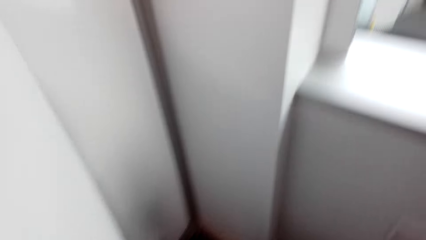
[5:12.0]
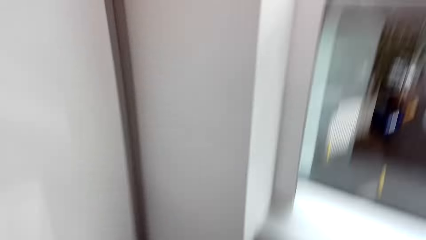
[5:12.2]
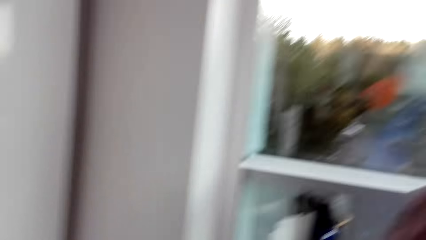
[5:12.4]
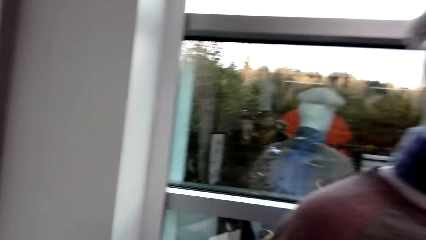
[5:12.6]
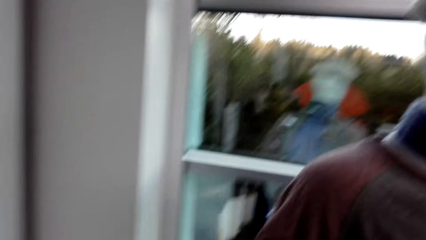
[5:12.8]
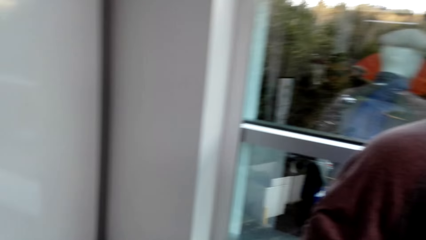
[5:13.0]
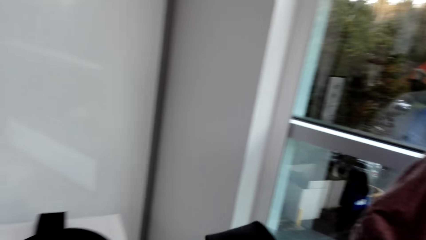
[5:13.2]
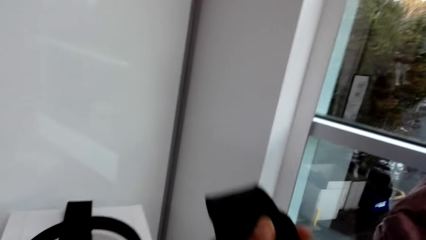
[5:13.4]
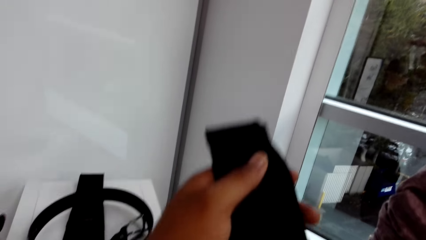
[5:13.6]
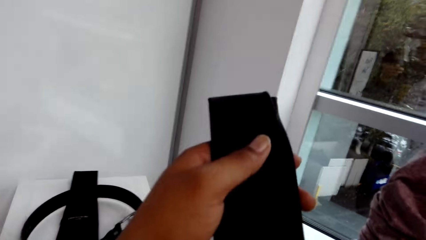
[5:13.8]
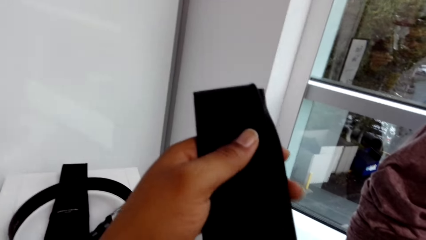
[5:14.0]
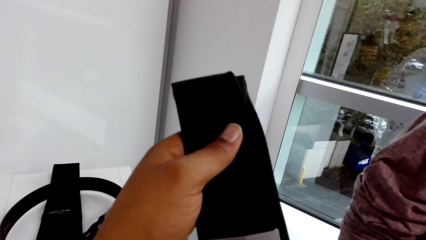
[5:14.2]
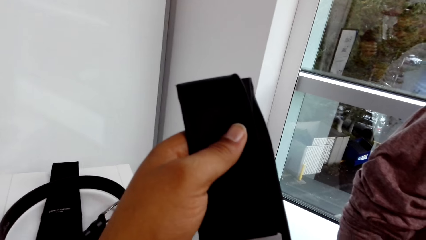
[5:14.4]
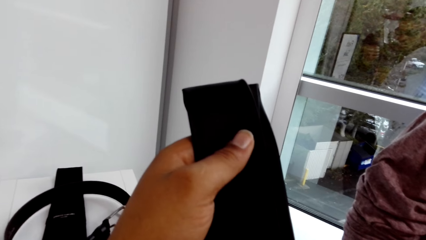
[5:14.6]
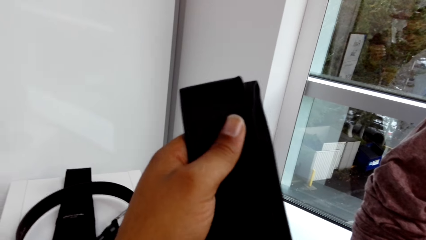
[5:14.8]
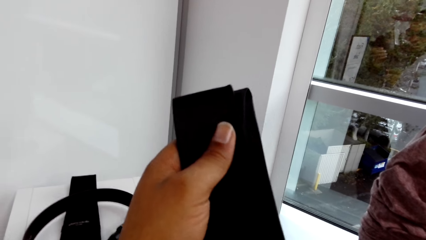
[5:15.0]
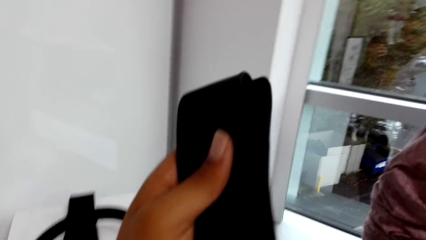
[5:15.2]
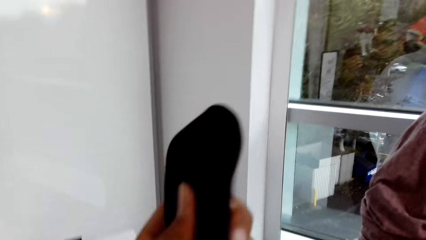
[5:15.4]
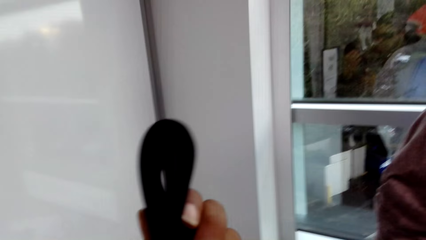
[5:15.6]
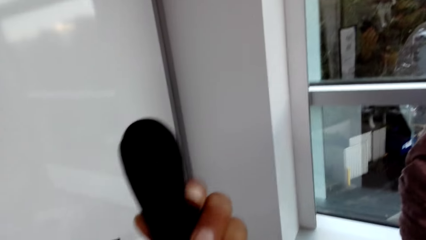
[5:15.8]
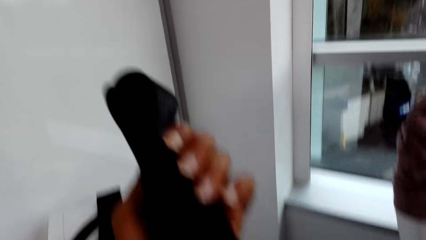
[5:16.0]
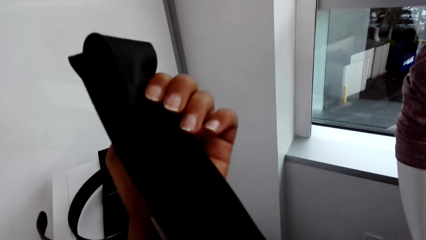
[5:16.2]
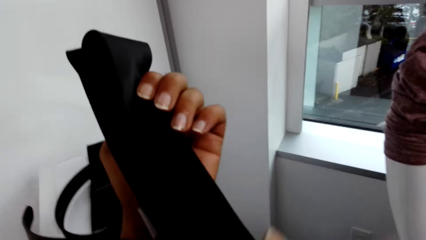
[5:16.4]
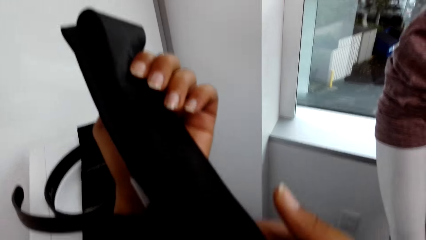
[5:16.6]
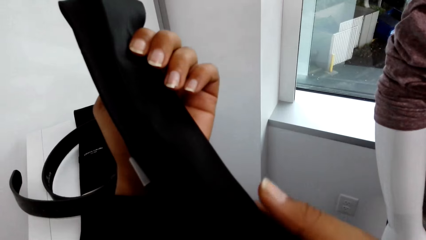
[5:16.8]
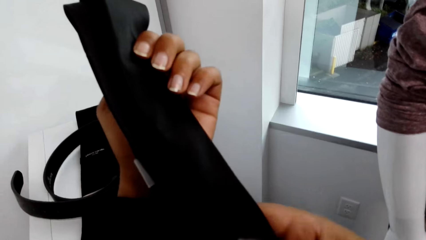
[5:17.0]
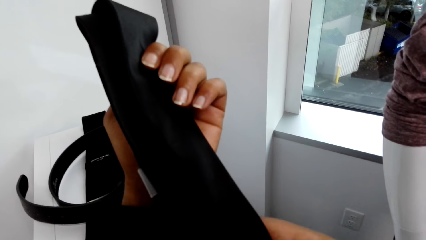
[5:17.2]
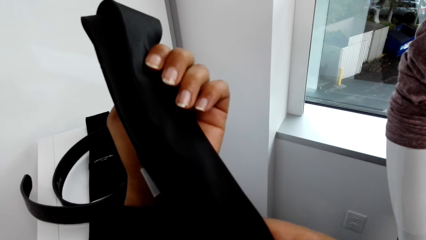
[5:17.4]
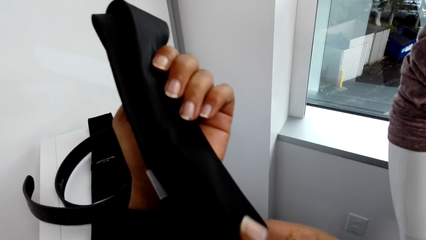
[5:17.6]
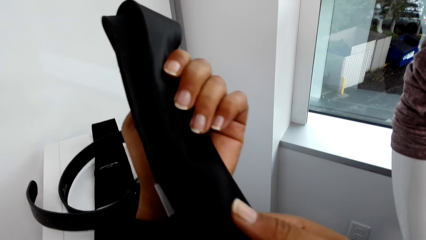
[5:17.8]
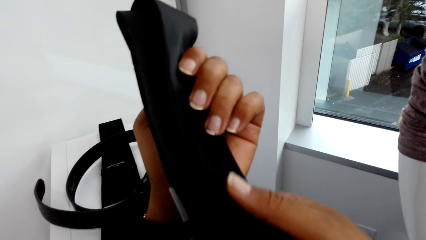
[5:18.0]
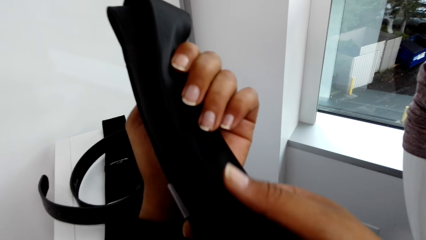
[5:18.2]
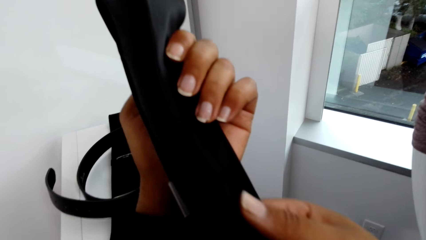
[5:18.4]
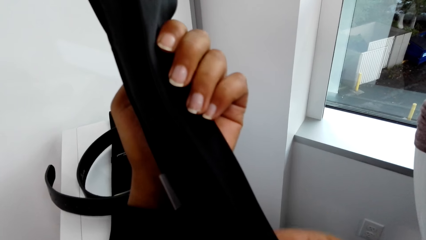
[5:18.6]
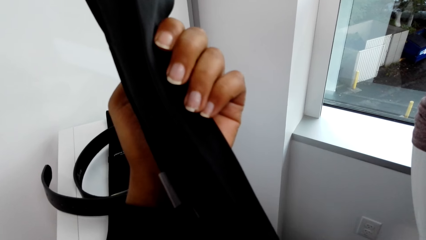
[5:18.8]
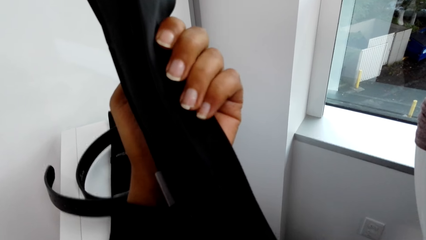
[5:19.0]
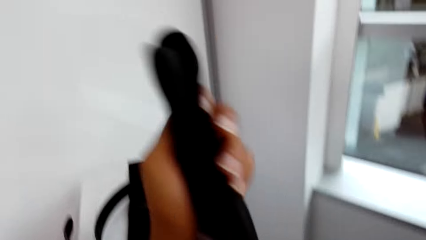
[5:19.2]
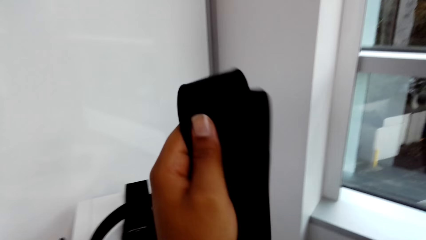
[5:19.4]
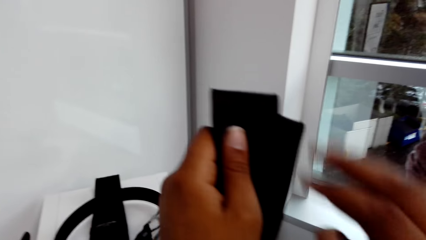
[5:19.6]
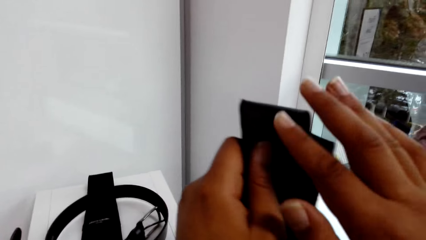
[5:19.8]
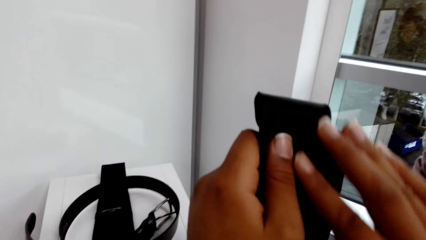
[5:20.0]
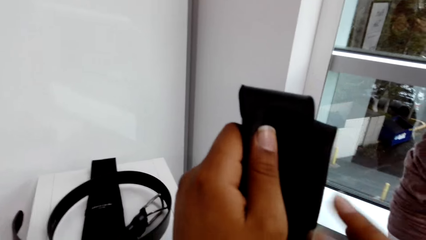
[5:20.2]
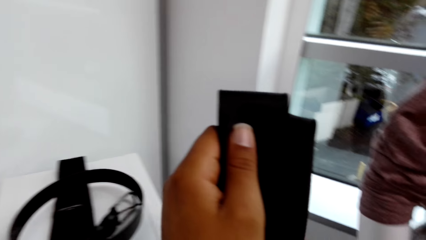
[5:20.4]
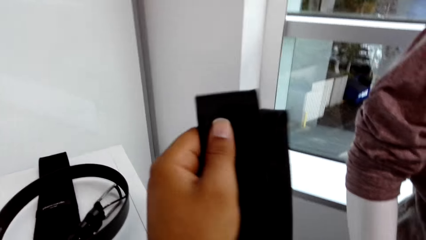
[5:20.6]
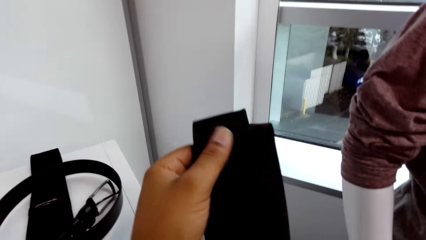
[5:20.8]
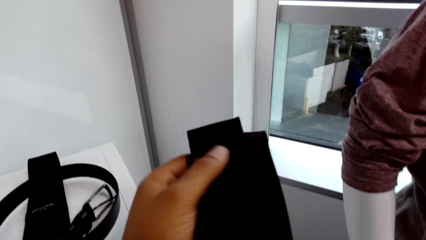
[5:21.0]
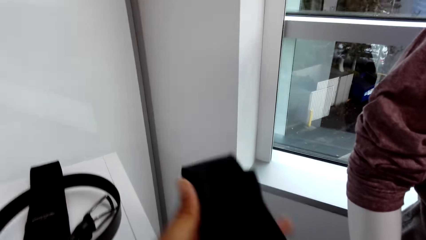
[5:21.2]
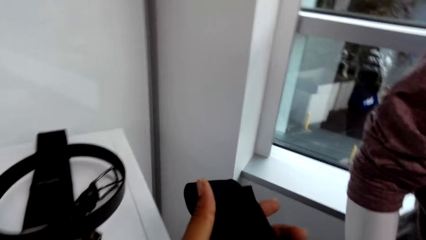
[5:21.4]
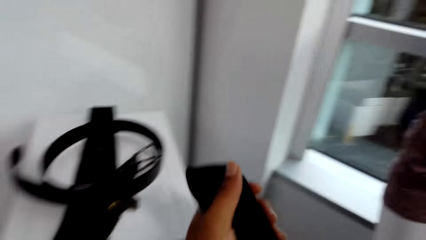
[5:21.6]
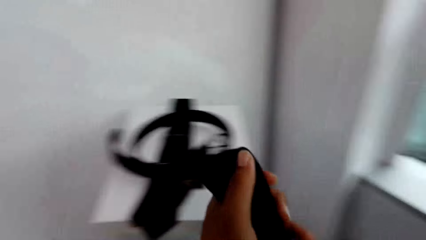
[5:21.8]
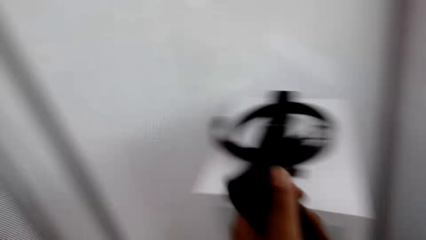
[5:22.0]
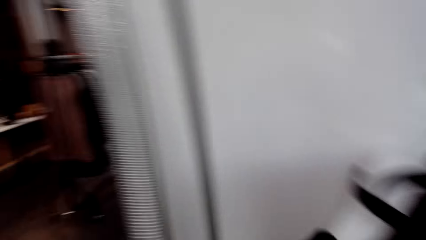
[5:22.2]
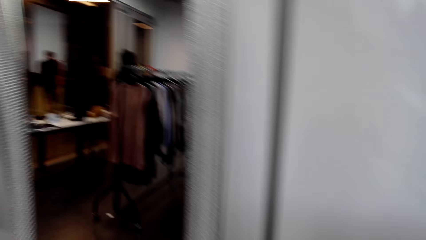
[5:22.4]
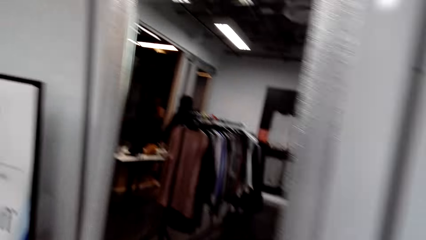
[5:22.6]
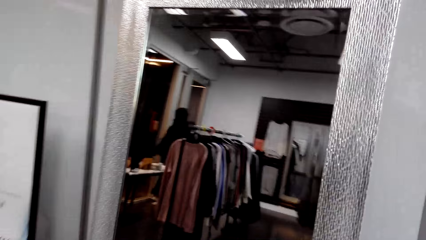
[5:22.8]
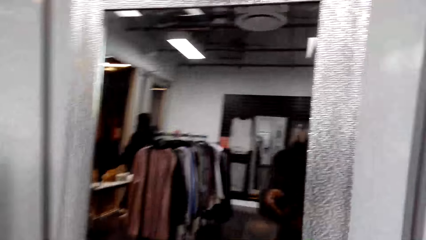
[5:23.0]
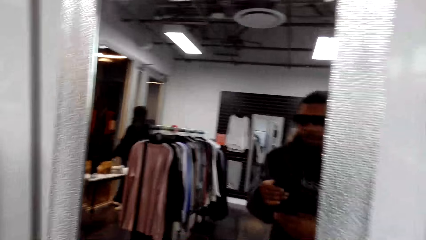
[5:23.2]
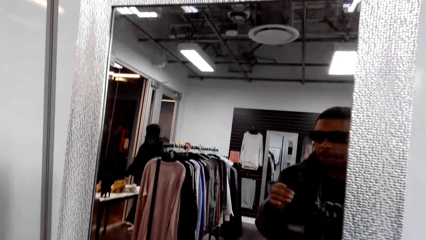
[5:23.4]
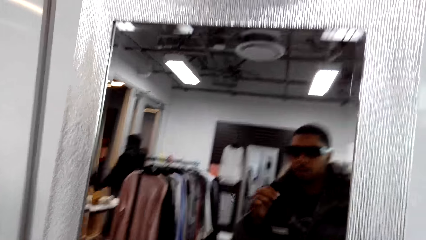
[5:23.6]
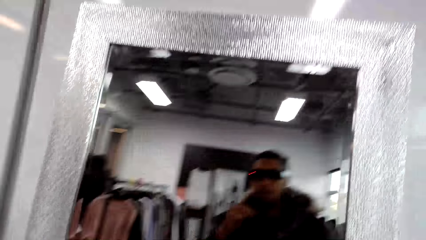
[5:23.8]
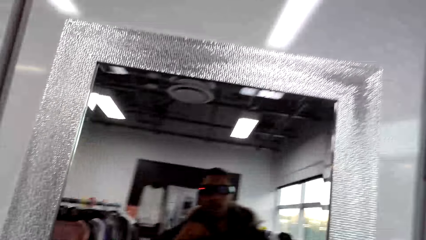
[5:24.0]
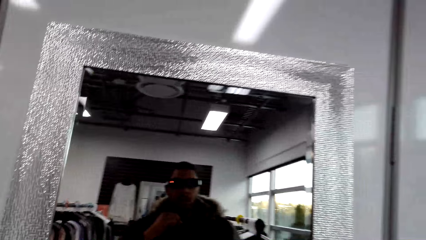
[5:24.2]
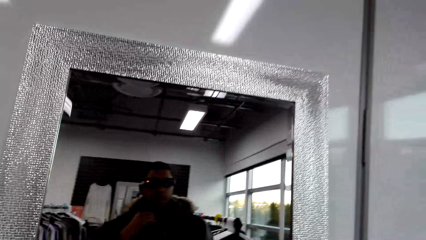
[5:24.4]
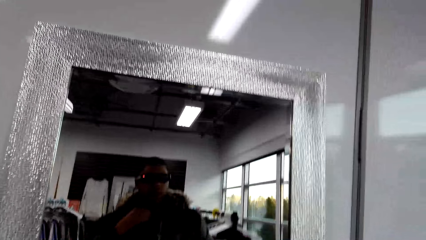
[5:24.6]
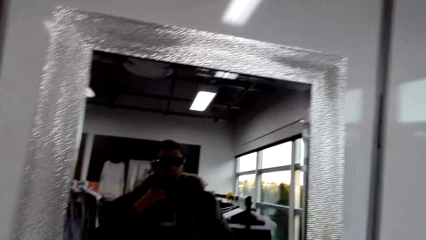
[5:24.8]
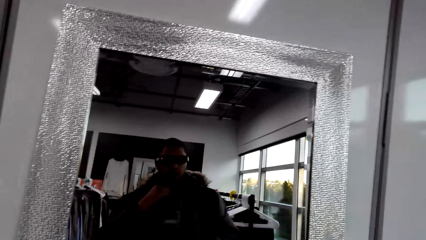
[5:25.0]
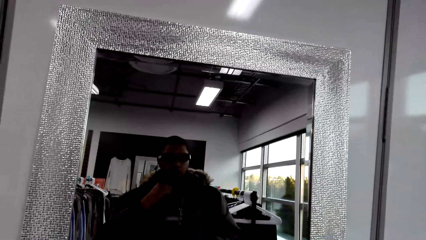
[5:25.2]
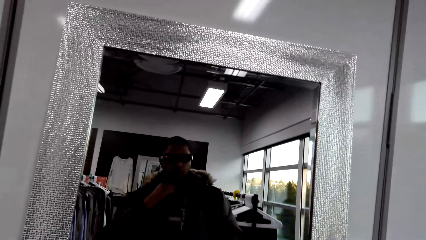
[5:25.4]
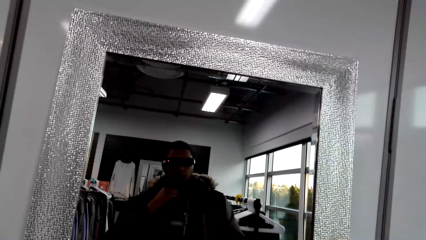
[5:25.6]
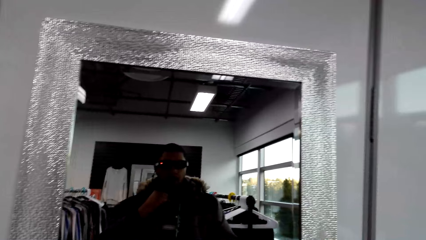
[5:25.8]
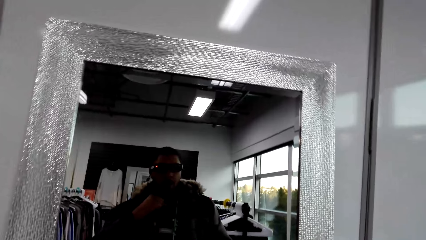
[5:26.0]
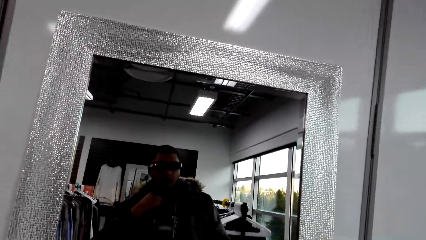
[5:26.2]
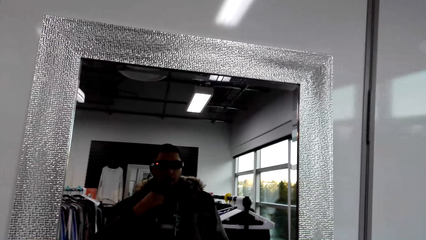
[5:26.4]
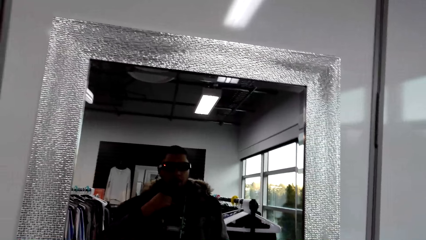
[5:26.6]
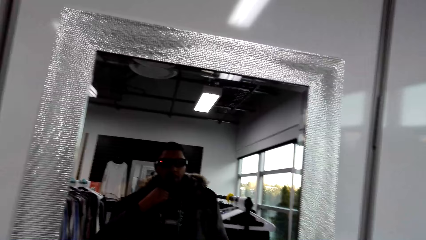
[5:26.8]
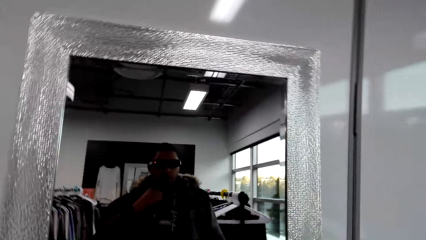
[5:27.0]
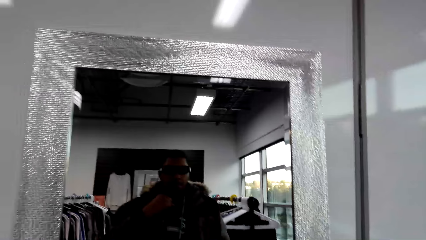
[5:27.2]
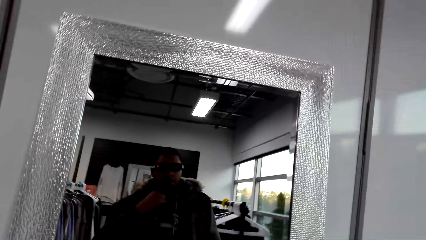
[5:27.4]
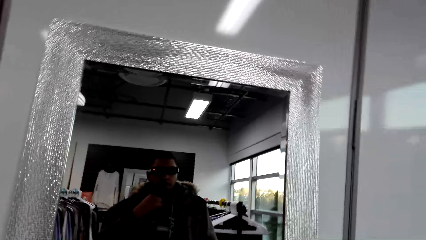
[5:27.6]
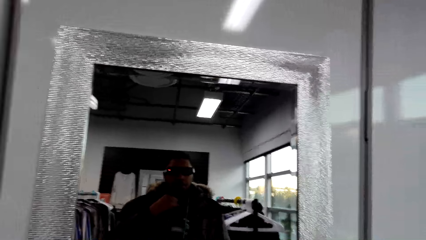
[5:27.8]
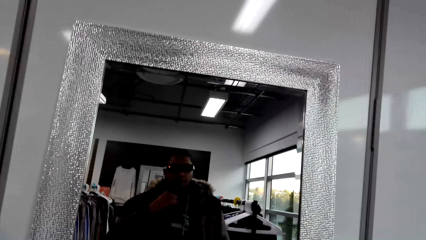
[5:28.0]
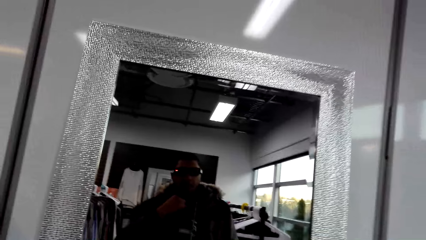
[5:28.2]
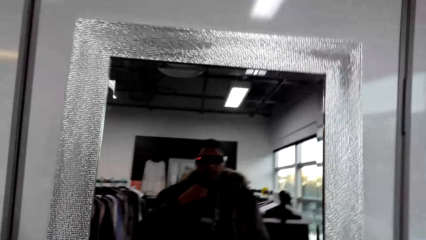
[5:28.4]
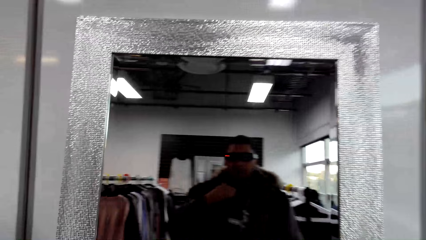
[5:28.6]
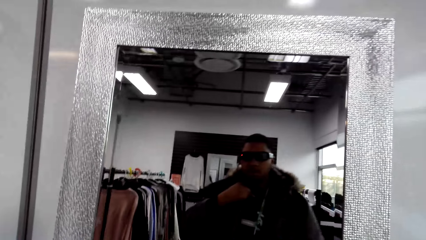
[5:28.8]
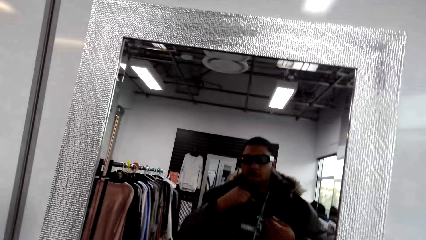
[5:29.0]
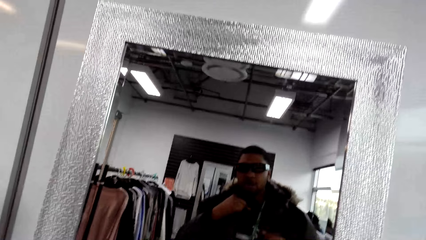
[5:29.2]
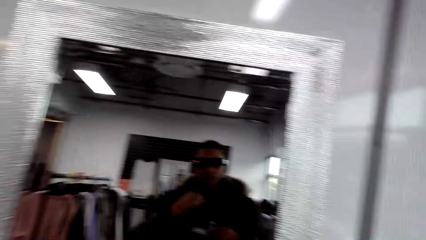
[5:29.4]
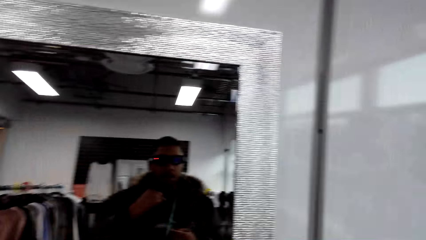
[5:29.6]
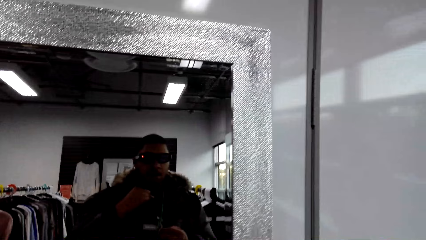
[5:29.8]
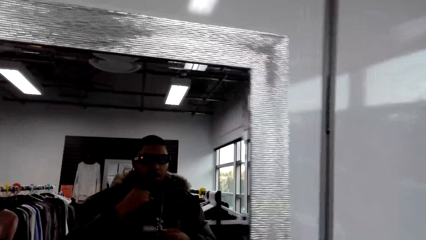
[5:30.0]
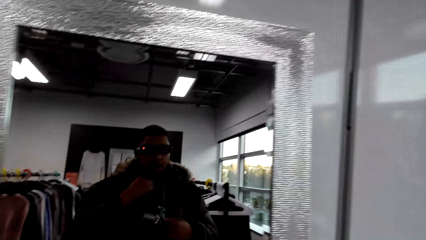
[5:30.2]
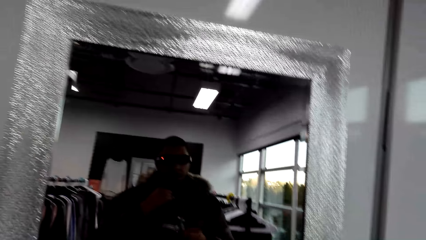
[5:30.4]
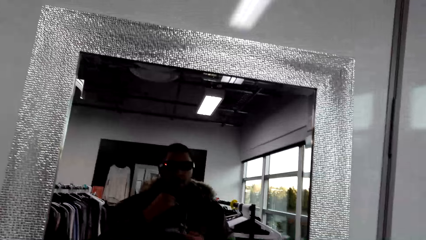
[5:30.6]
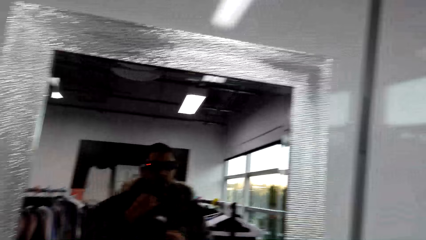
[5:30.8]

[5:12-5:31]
The camera wearer stares at the tie. He holds the tie with both hands. He rubs the tie in his left hand with his right hand. He looks at himself in the mirror.
